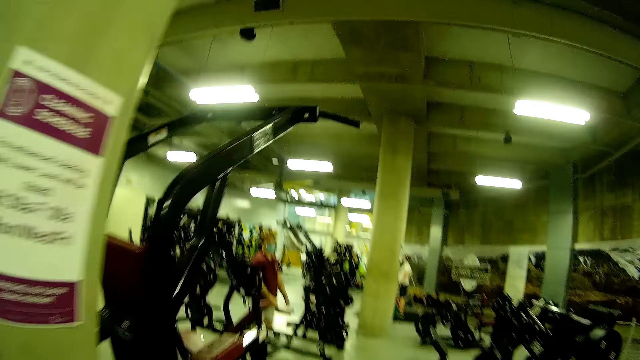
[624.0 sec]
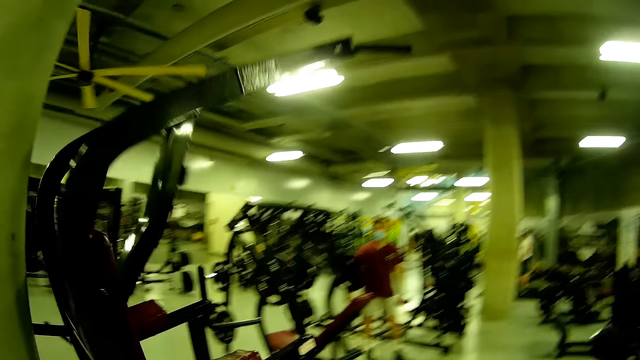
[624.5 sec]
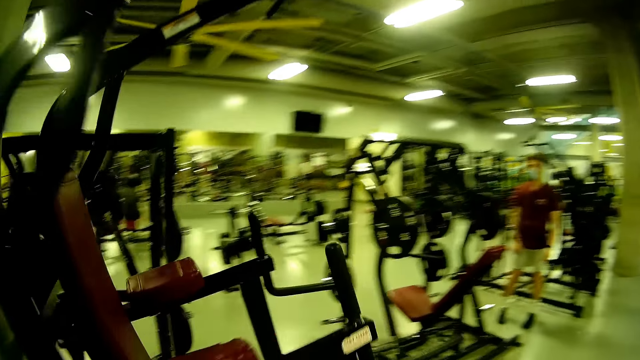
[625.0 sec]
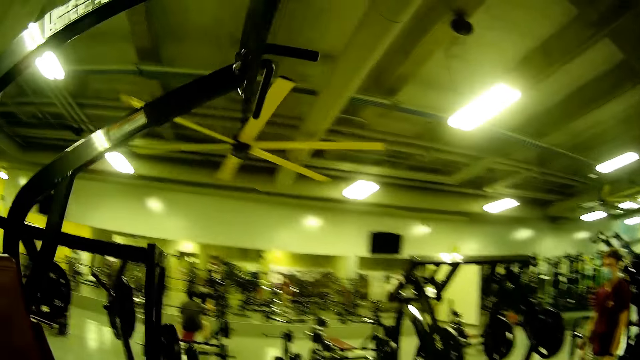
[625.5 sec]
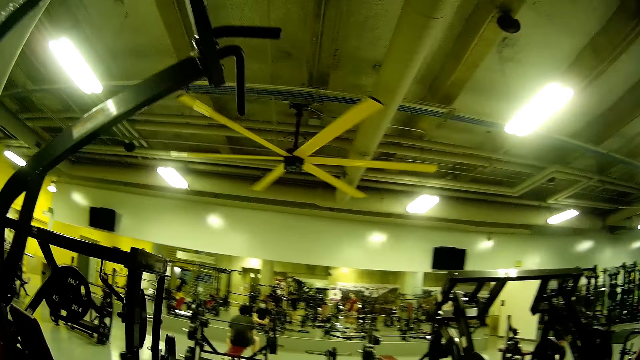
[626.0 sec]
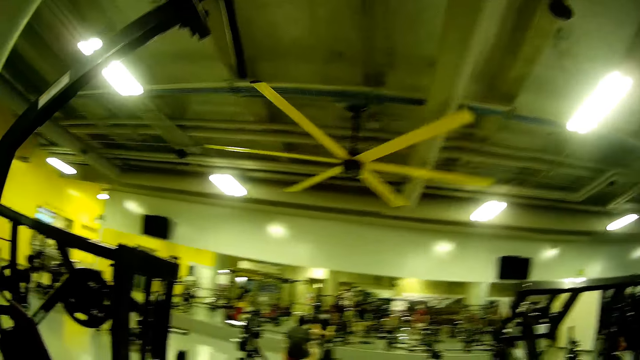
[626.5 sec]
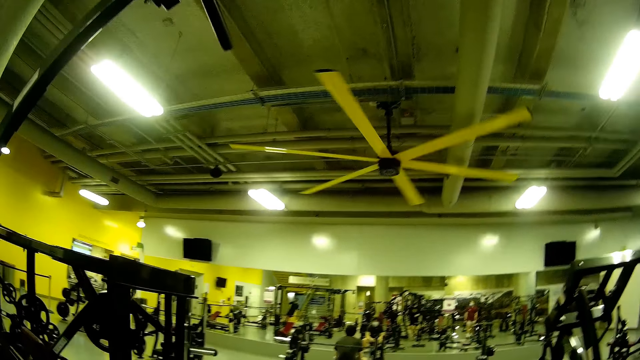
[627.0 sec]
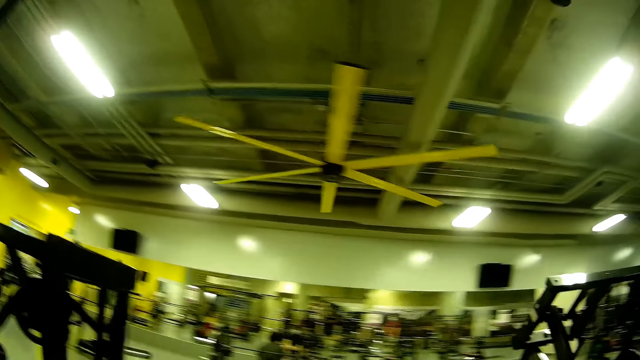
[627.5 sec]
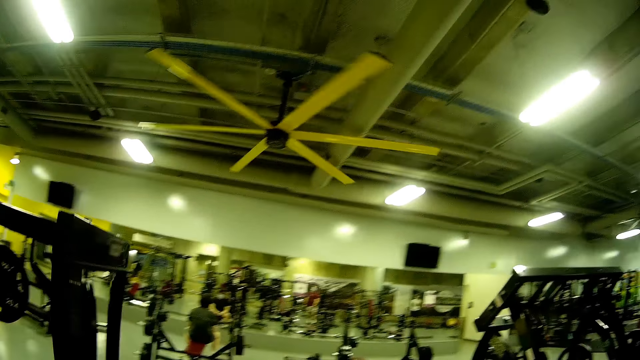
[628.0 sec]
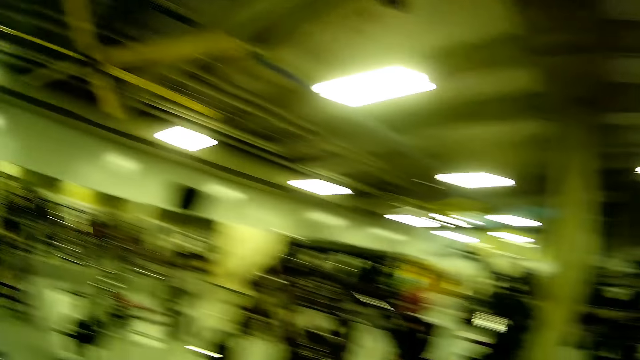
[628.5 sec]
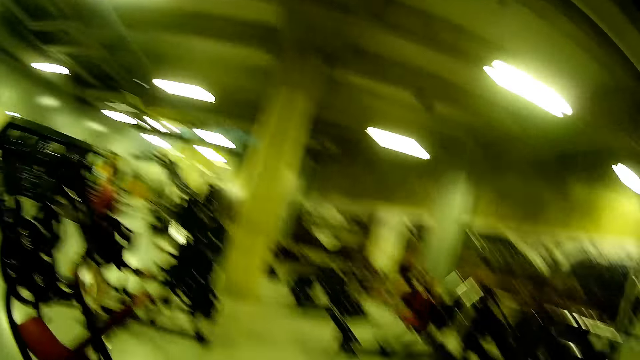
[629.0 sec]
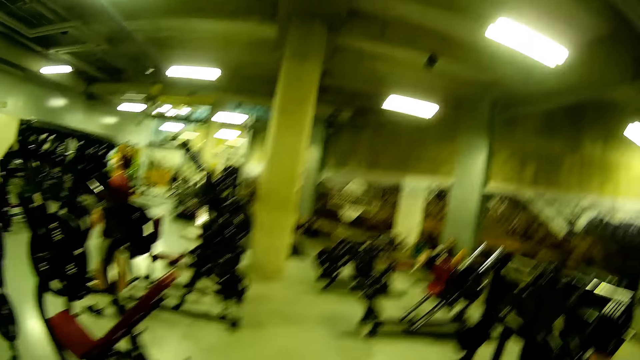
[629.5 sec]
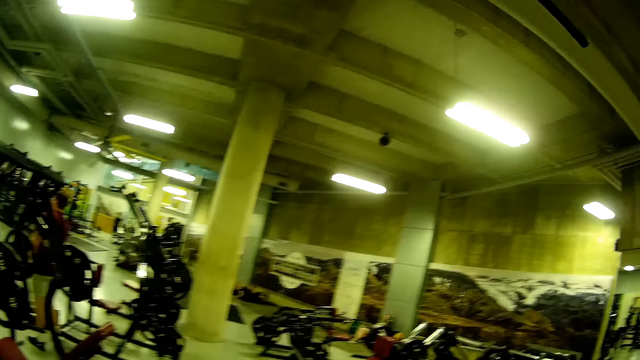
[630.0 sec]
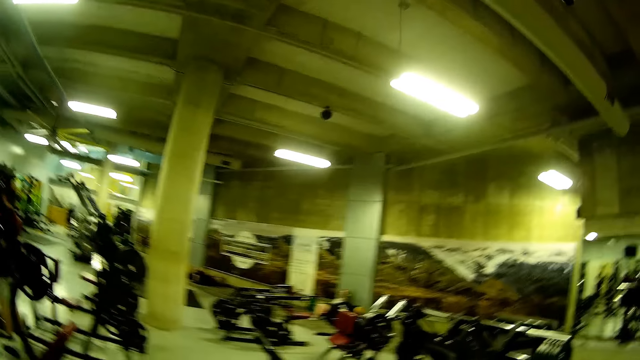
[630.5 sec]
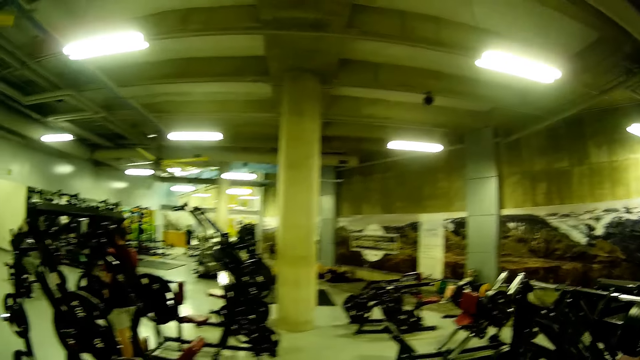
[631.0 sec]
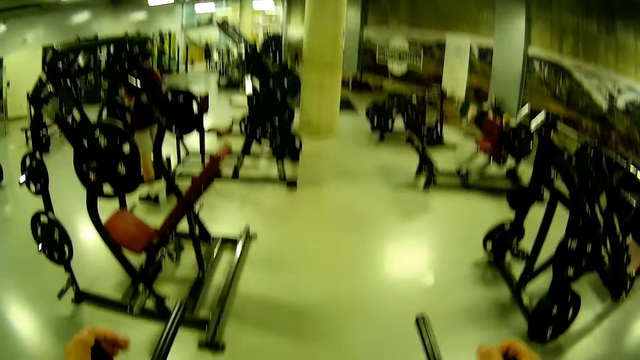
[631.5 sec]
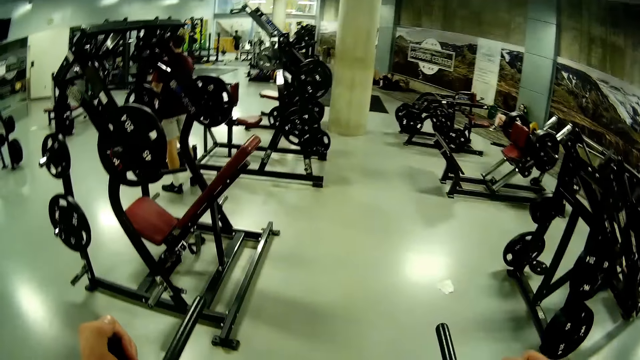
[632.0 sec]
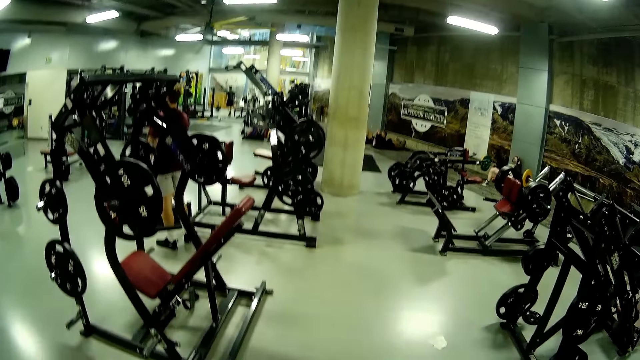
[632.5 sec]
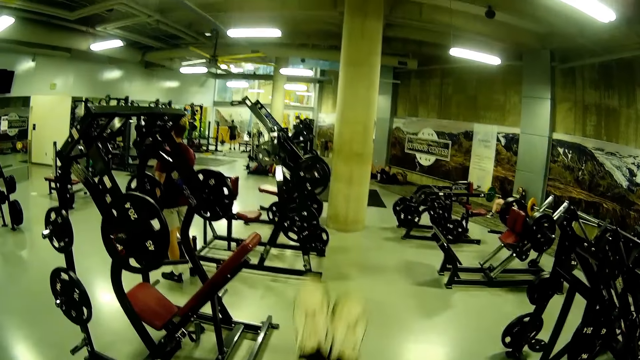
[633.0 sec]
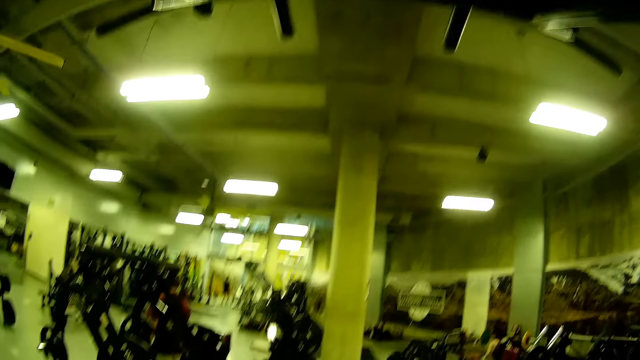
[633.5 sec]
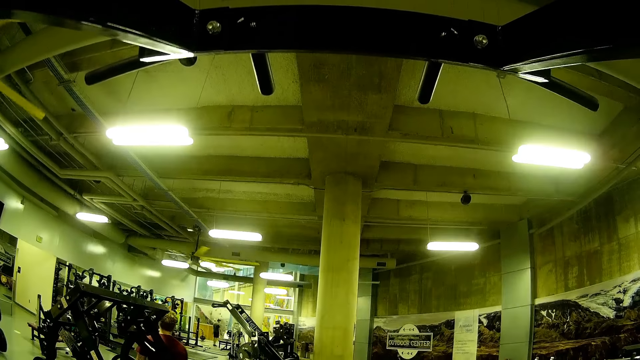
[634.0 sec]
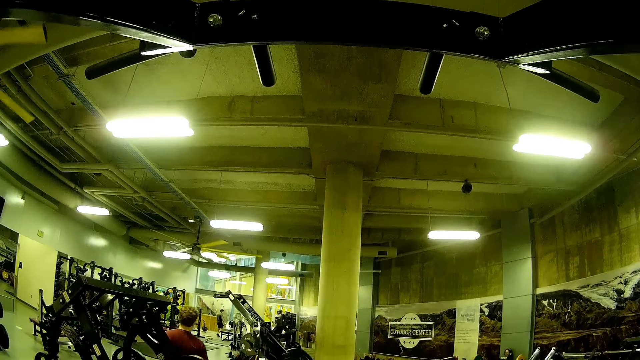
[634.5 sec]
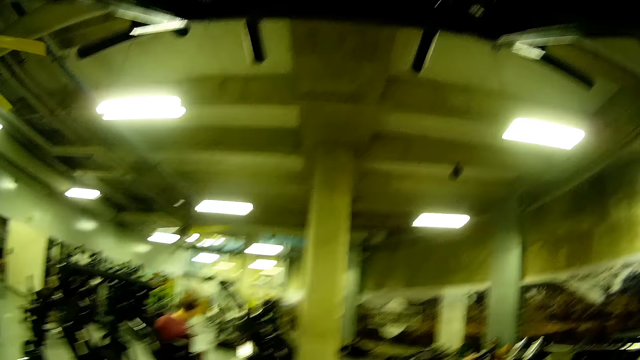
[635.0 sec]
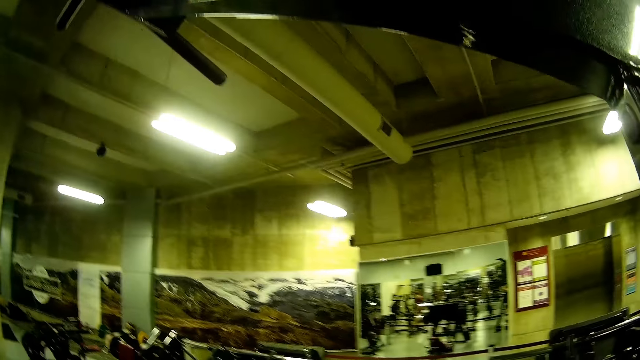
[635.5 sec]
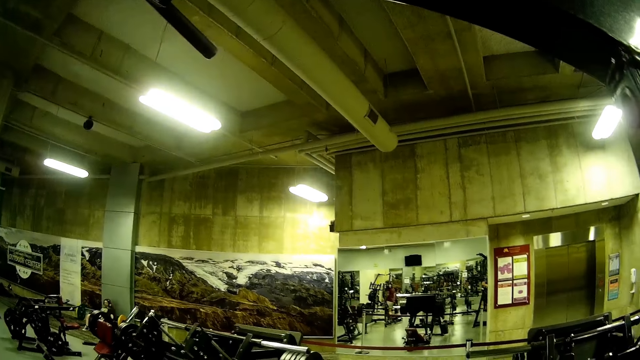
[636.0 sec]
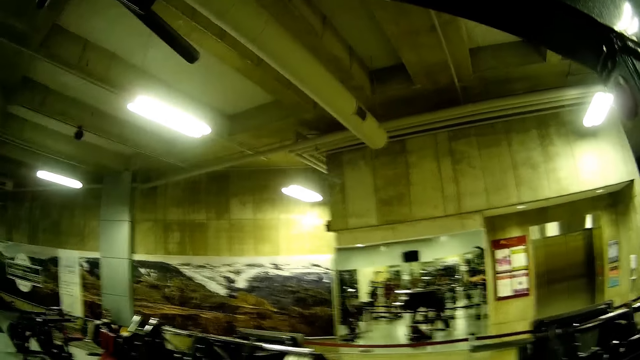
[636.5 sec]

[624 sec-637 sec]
The camera wearer stands. They place both hands on the power tower handles. They raise both legs up and down on the power tower. They swing both legs.

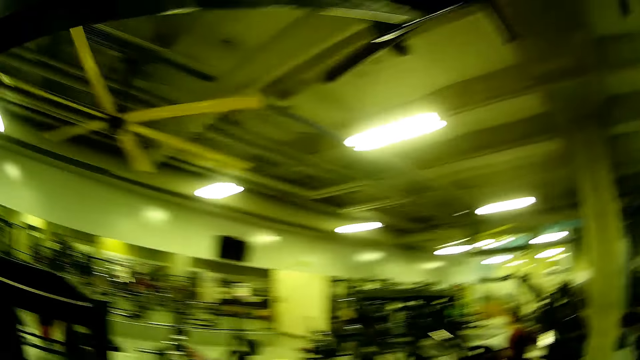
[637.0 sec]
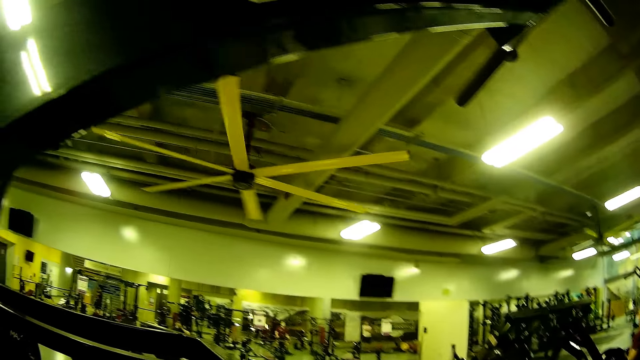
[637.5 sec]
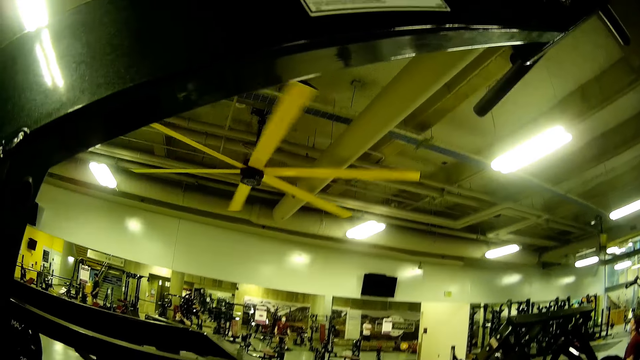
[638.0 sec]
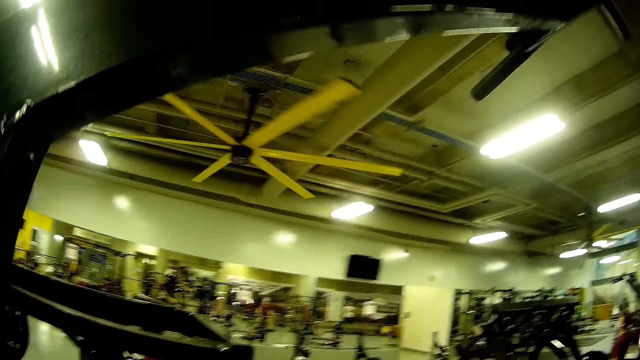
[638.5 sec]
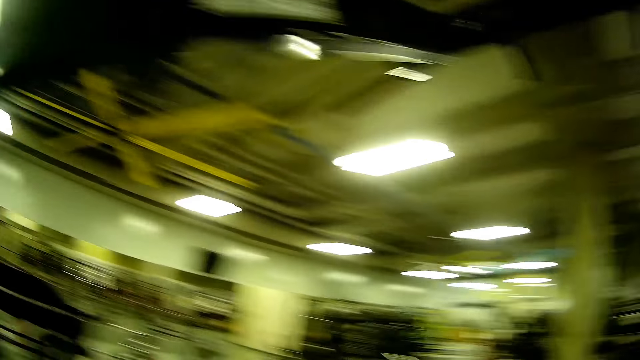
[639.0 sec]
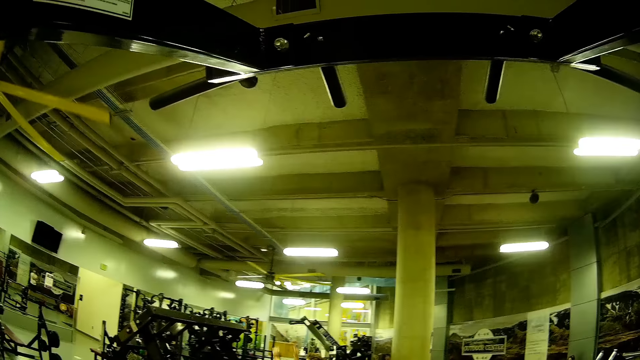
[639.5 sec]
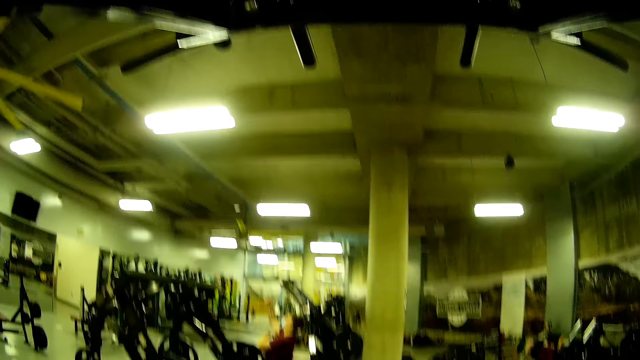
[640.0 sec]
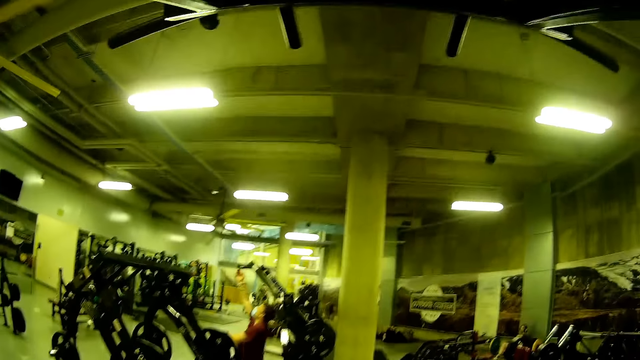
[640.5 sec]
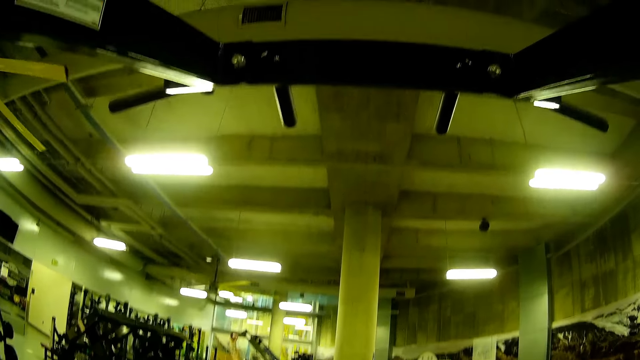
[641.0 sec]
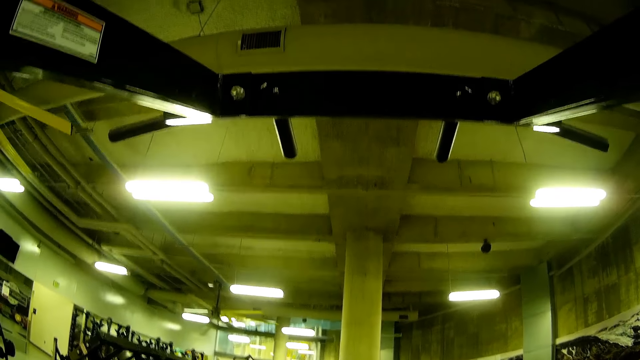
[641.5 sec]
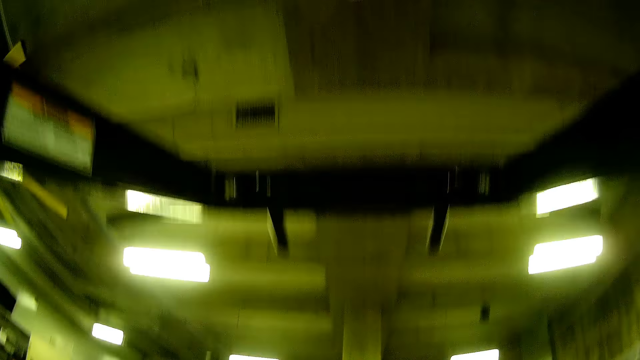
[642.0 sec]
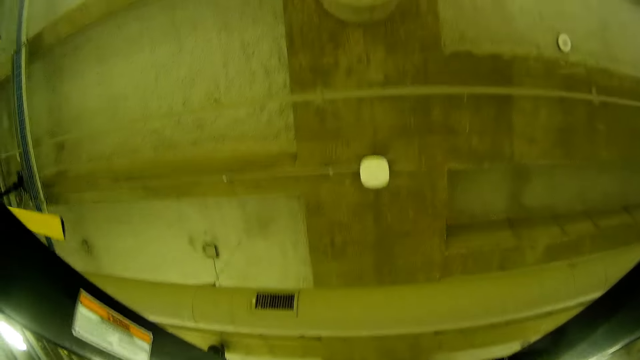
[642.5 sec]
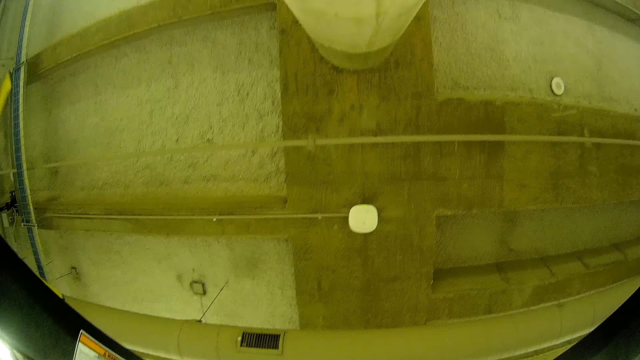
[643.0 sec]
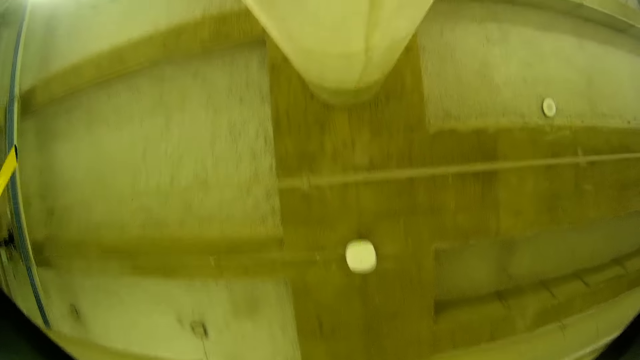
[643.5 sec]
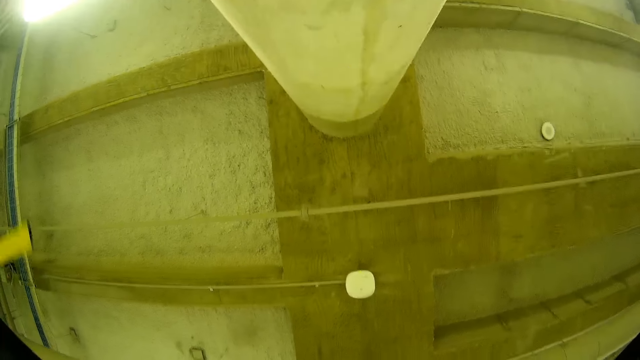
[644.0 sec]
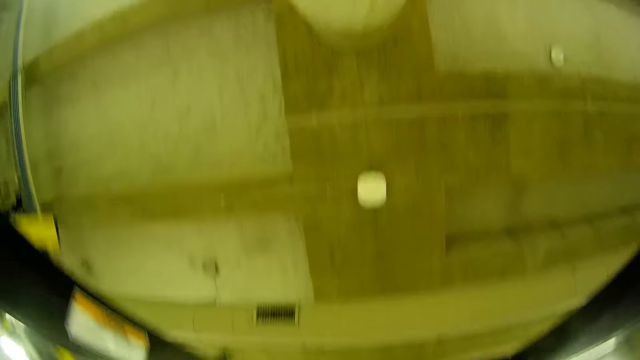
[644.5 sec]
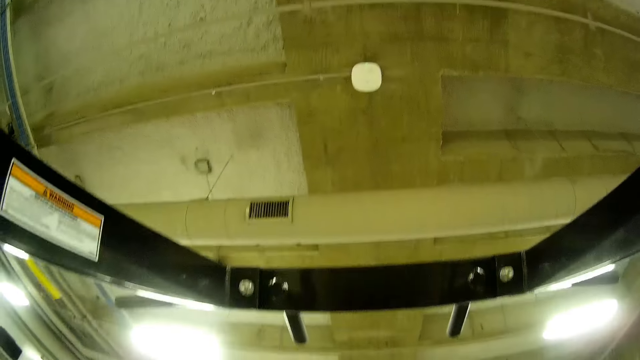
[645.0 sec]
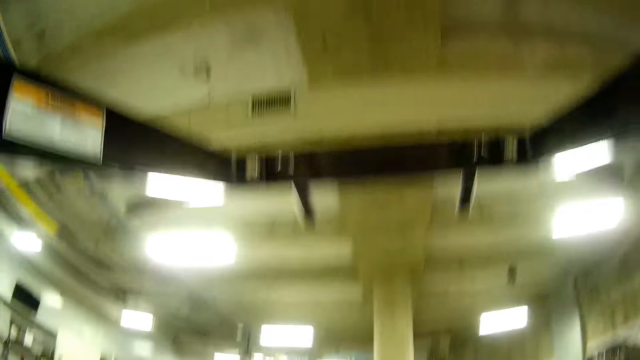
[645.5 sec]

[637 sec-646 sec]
A man pulls a lever up and down with his right hand on a bench.
